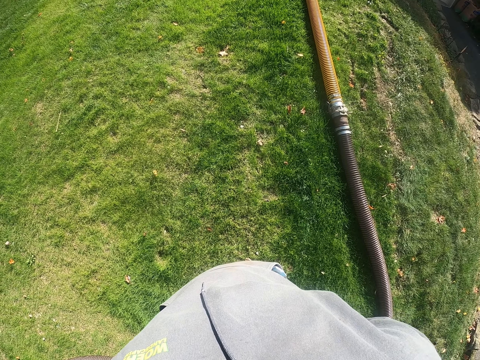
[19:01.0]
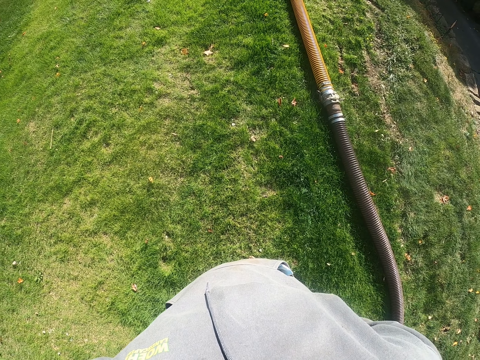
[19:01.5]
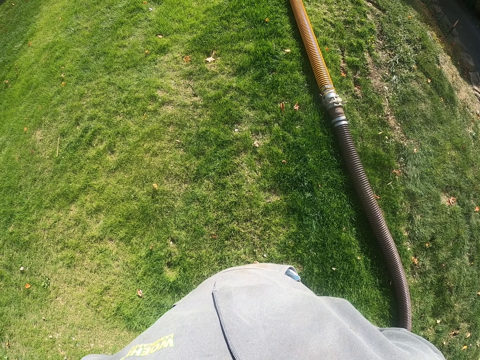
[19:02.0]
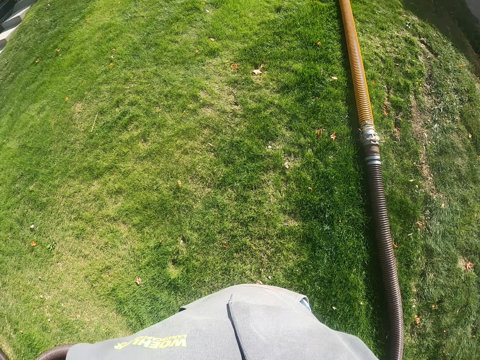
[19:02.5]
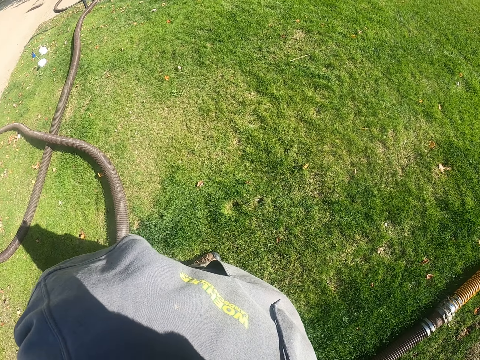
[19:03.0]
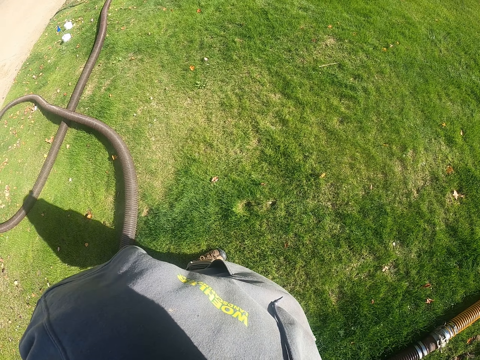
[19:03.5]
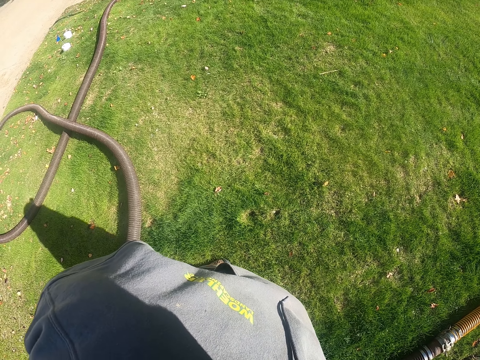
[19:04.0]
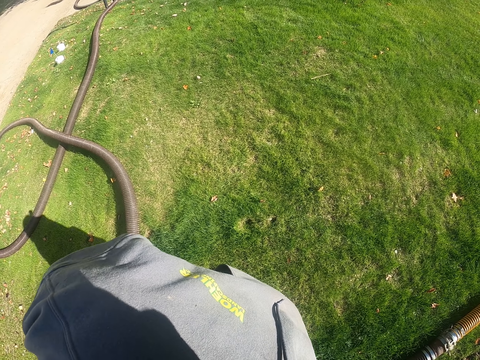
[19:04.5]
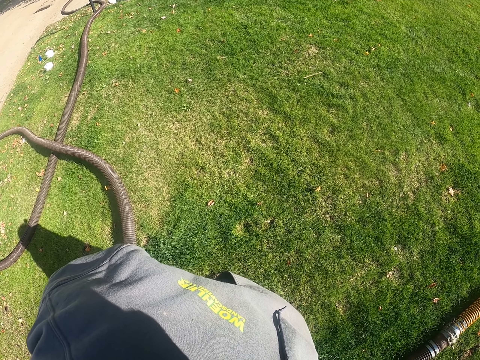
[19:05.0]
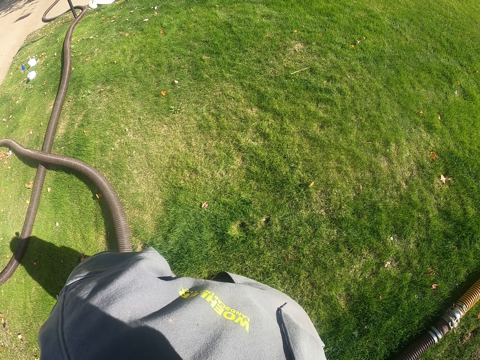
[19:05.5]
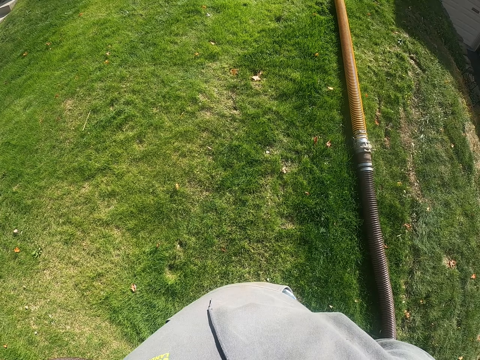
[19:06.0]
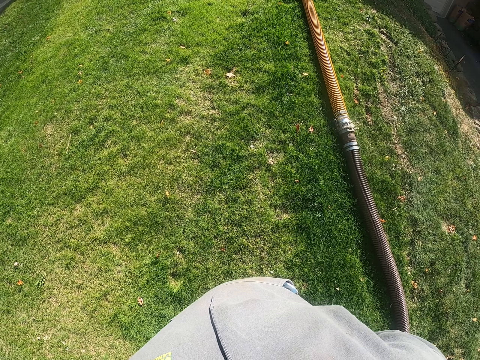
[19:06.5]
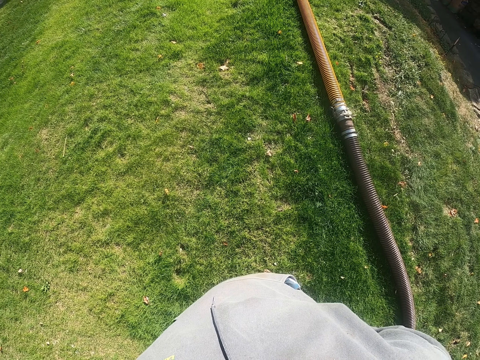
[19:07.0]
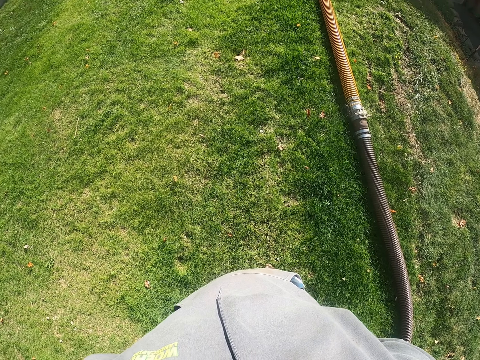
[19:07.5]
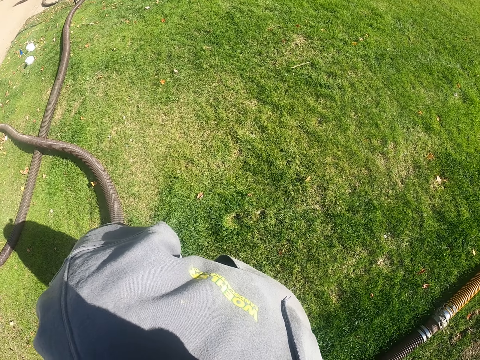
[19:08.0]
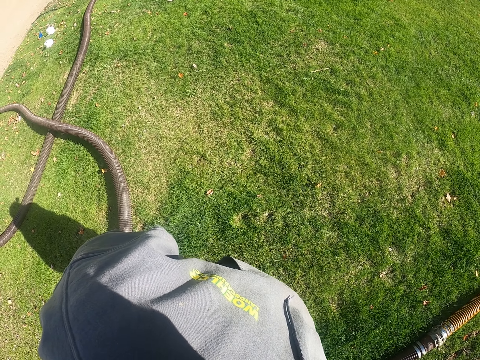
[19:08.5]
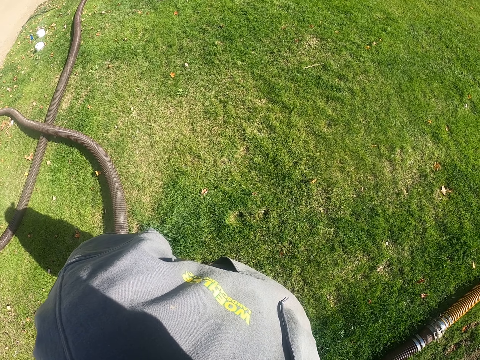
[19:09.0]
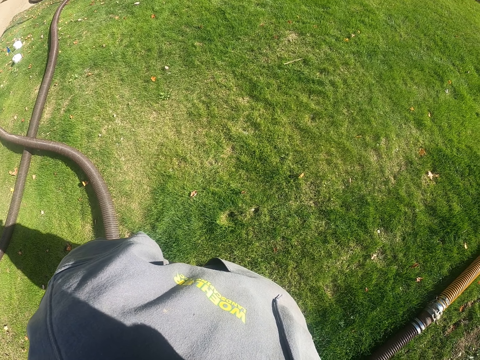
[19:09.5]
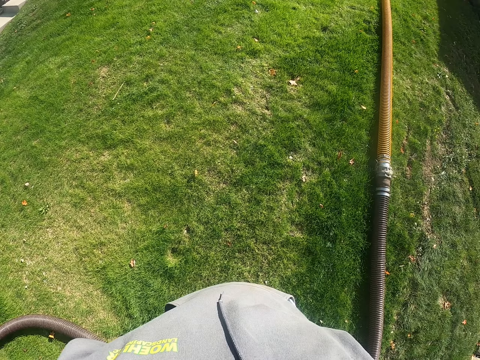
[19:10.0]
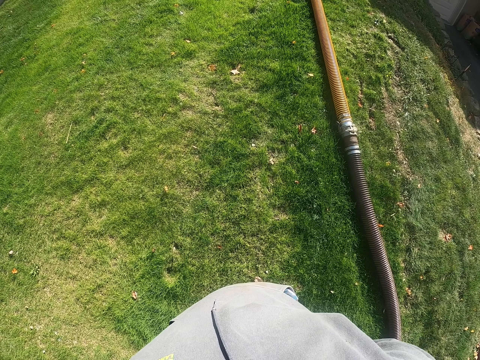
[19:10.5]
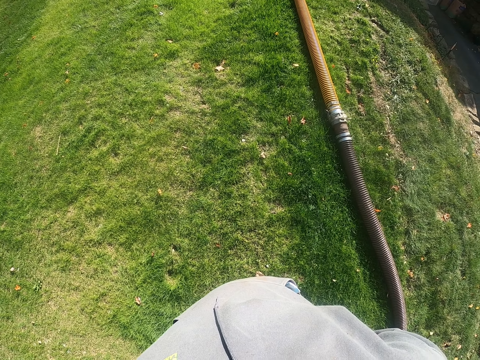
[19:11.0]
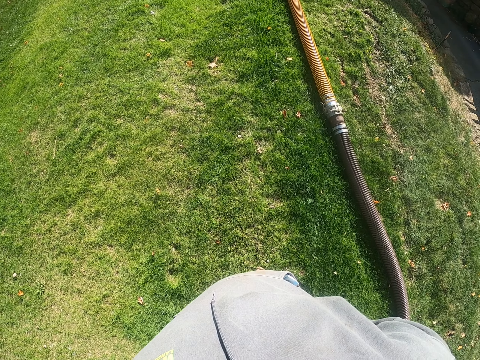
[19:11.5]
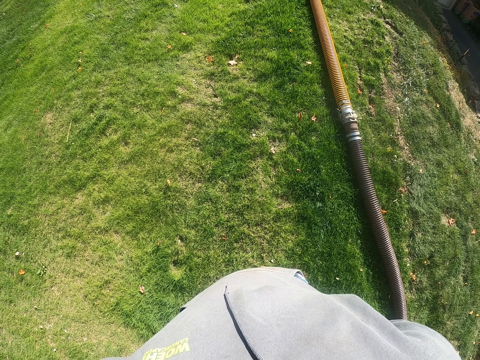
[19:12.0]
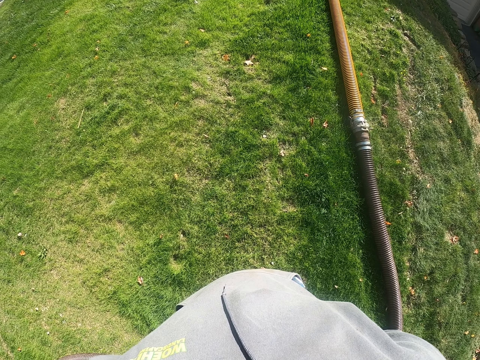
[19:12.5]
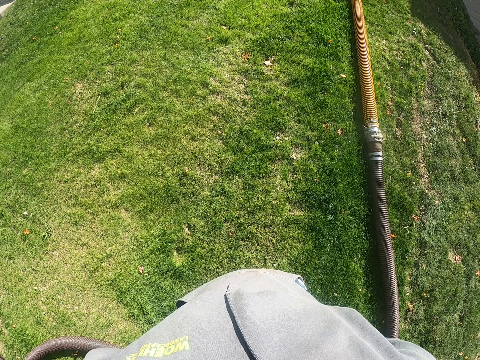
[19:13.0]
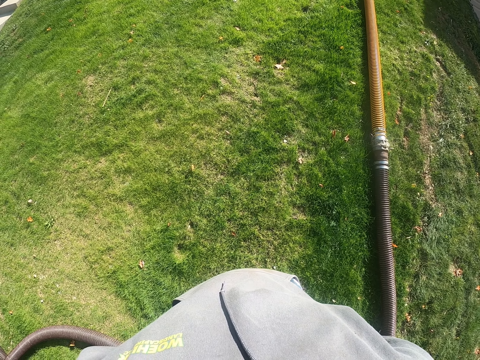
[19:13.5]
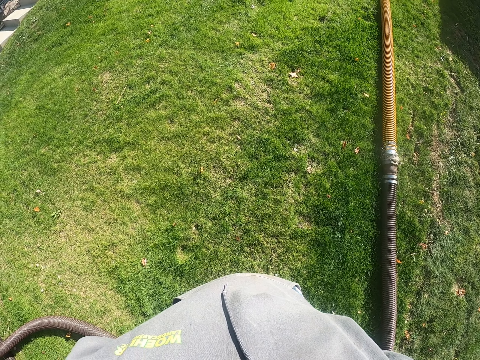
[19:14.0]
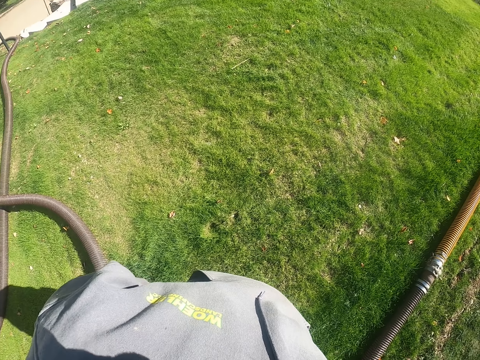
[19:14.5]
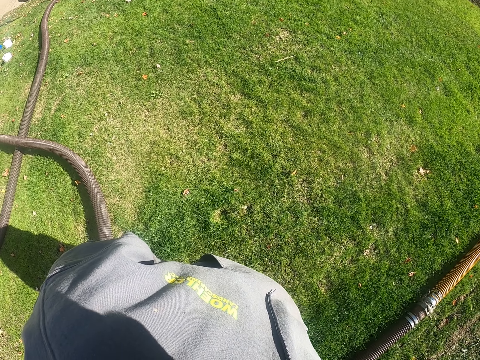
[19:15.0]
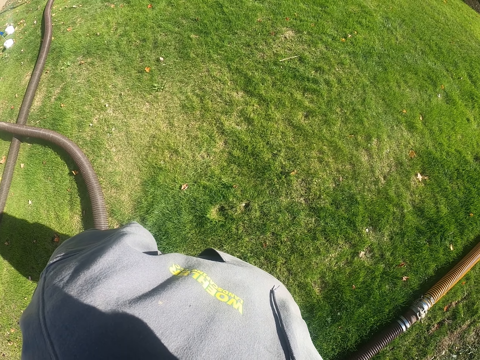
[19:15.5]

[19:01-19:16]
The camera wearer looks around.

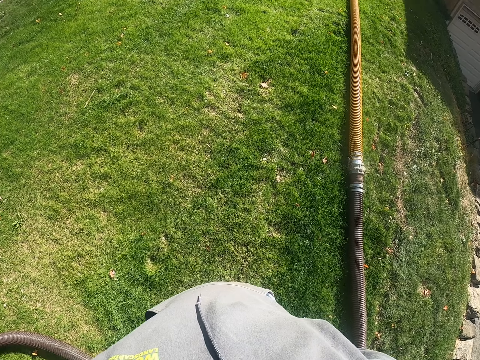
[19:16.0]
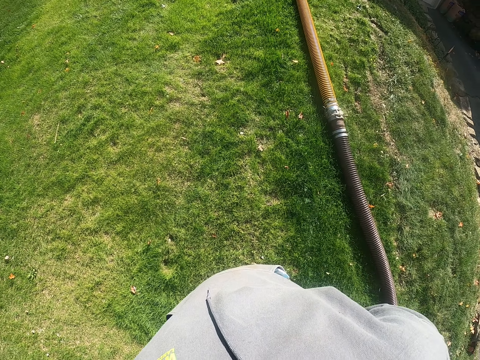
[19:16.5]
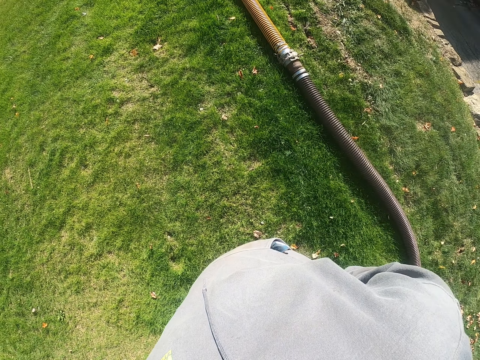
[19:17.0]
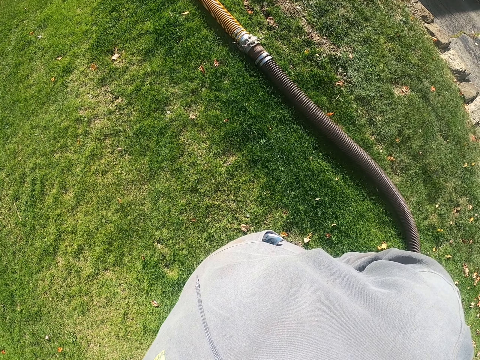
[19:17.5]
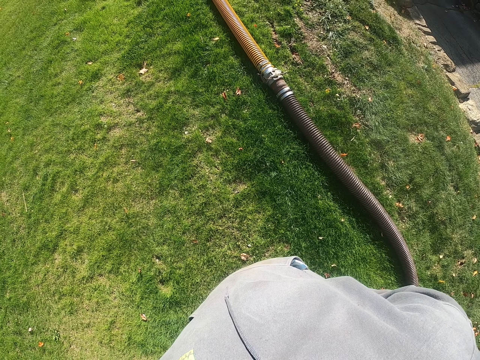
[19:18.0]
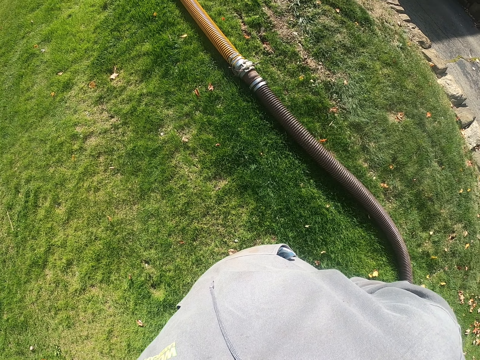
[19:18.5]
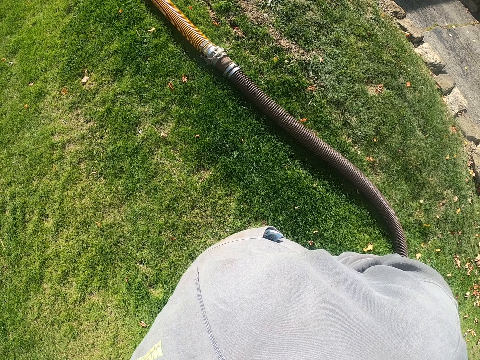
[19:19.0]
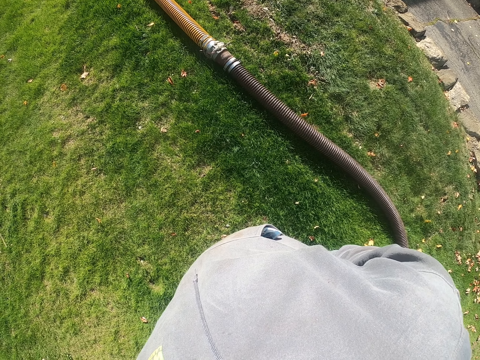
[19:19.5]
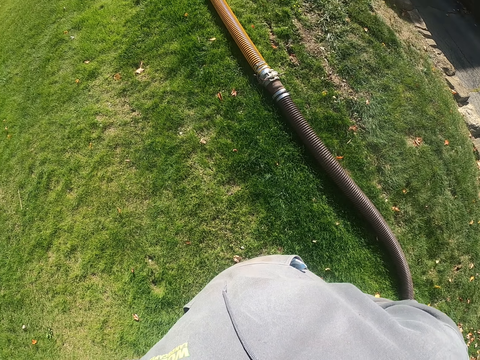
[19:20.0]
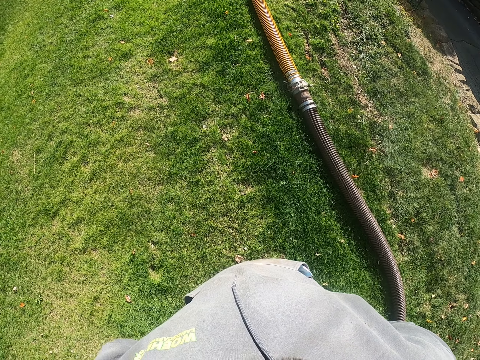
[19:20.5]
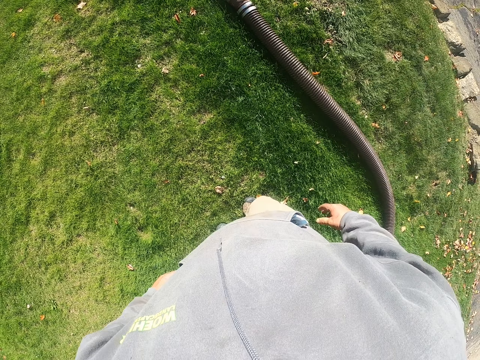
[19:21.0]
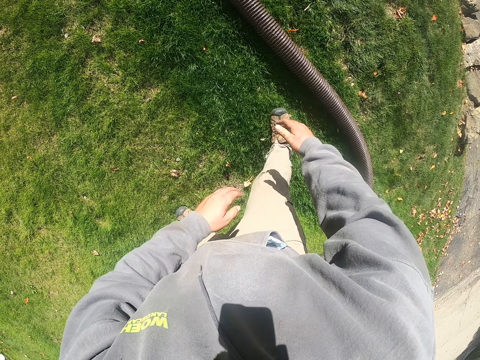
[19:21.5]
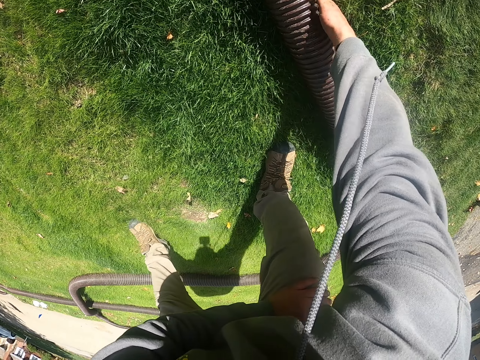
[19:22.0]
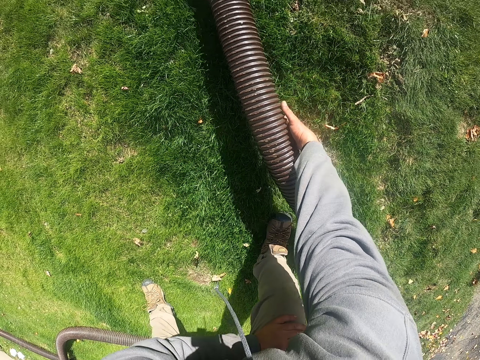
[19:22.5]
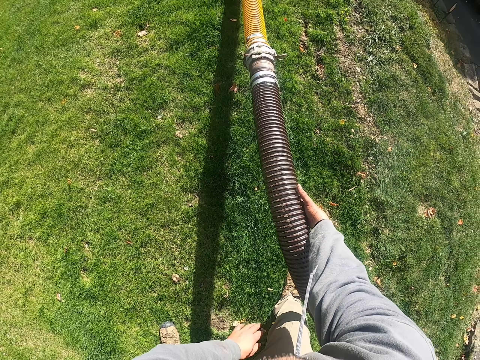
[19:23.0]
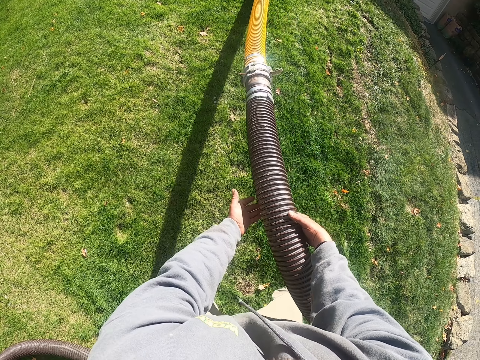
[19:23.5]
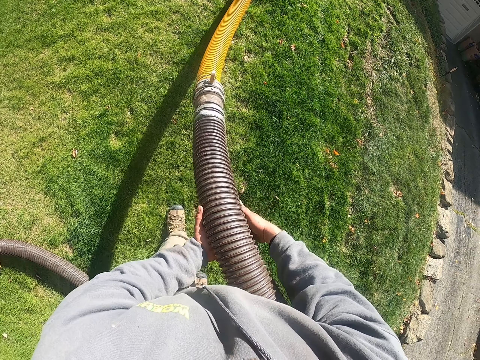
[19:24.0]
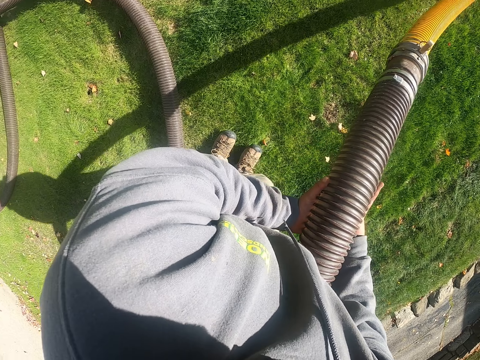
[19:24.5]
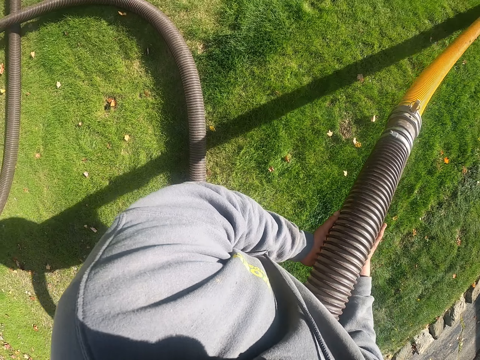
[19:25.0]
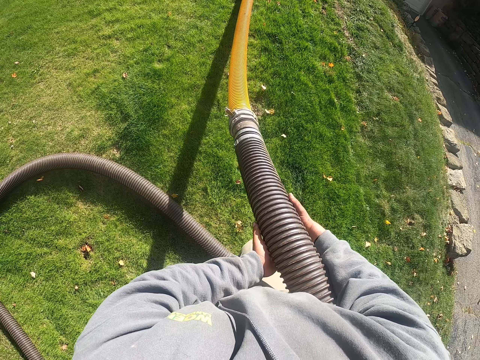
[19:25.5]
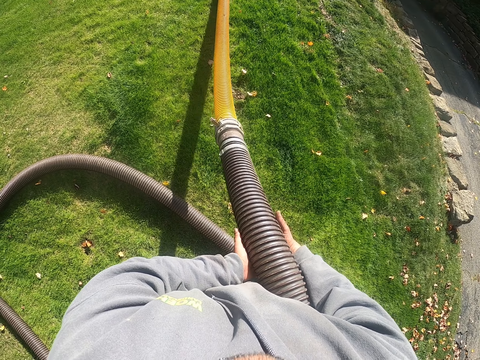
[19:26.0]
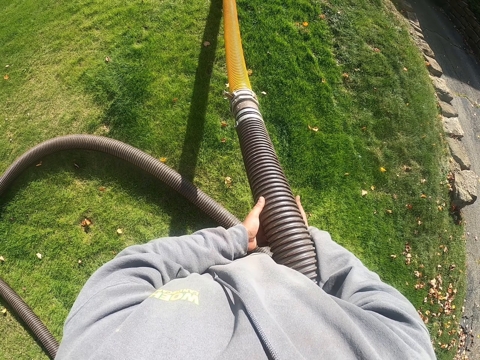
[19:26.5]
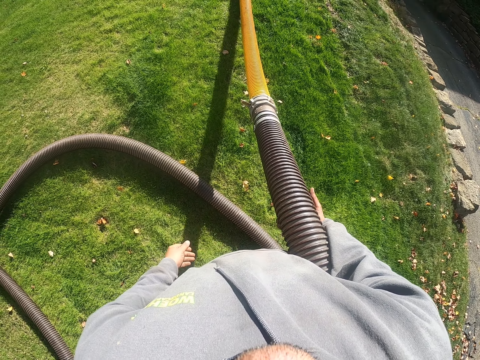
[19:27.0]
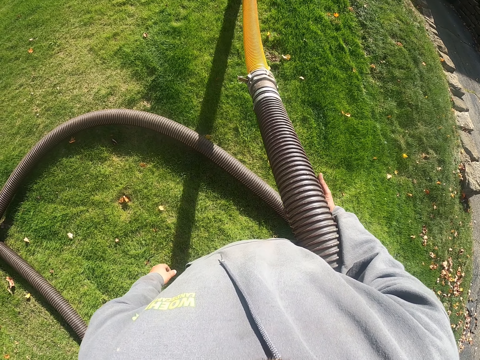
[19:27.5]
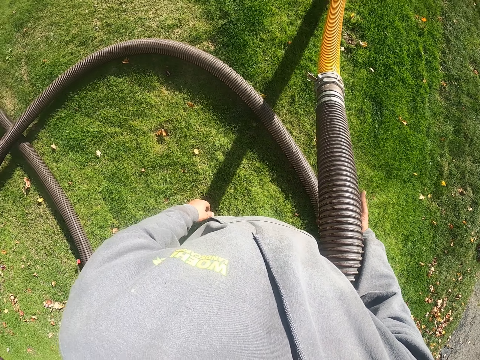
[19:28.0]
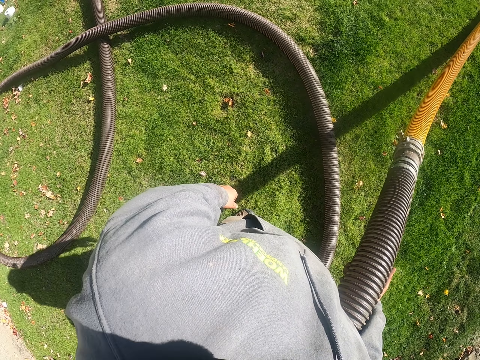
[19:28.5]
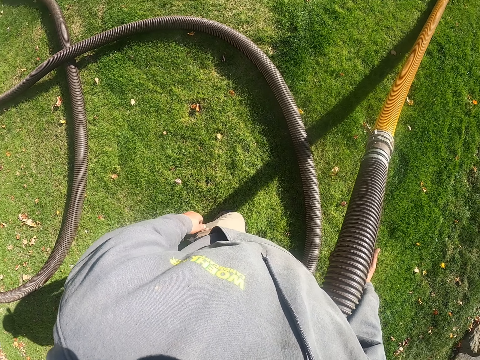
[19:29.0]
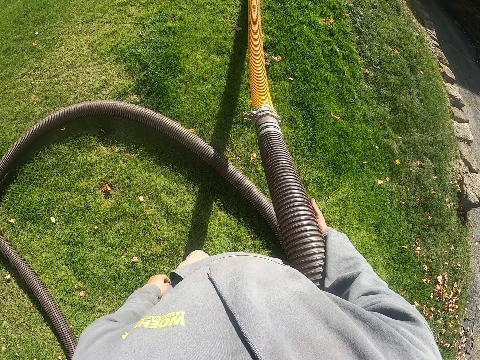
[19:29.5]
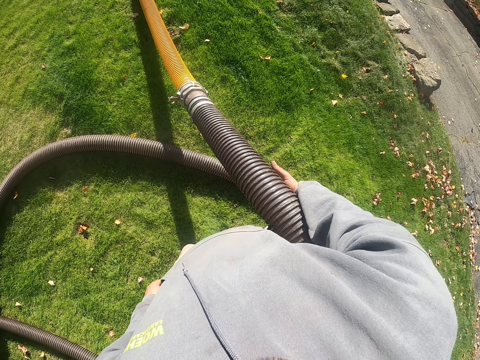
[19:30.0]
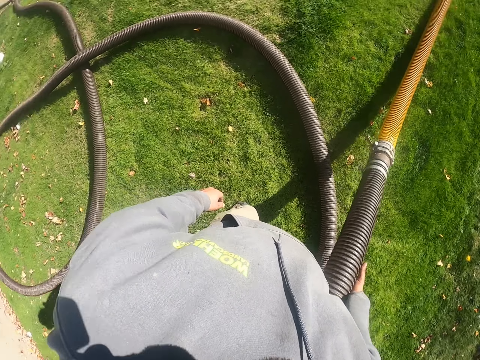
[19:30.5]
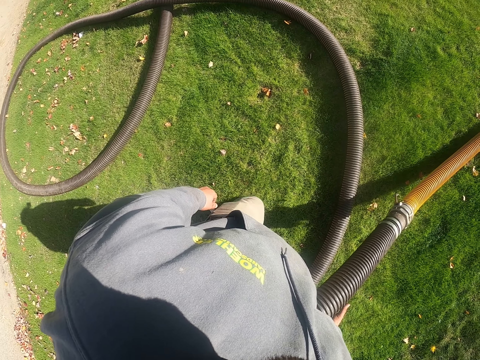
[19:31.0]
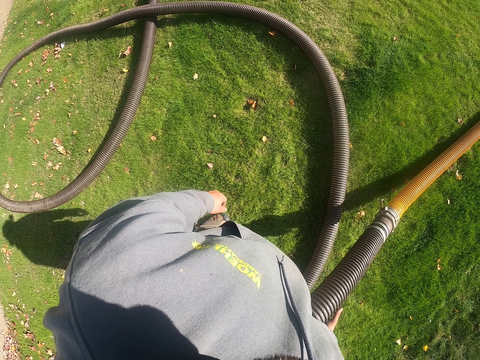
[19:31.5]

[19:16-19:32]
The camera wearer picks up a pipe. They pull the pipe. They hold the plastic pipe.
